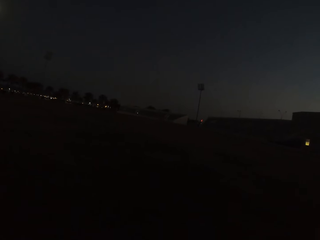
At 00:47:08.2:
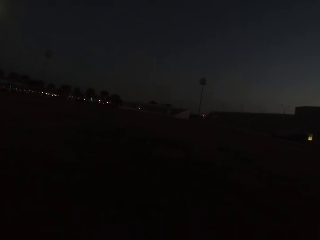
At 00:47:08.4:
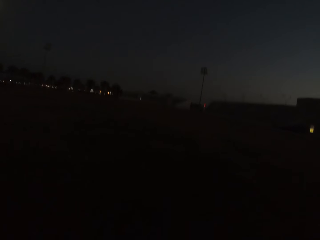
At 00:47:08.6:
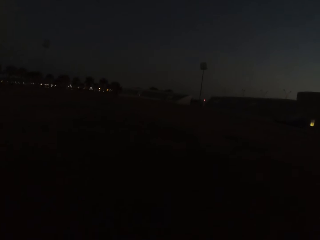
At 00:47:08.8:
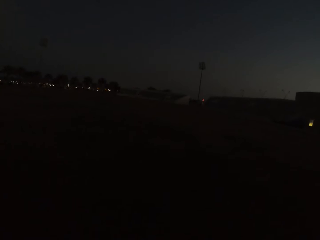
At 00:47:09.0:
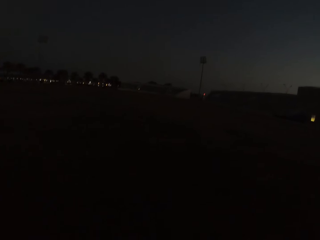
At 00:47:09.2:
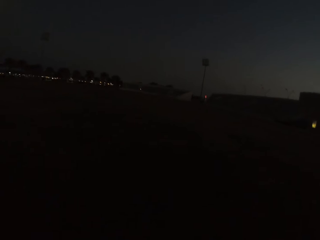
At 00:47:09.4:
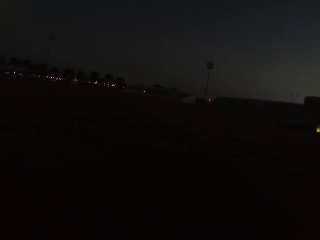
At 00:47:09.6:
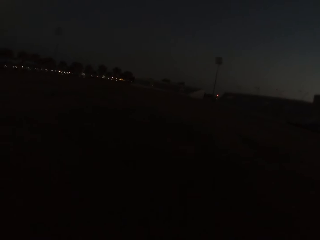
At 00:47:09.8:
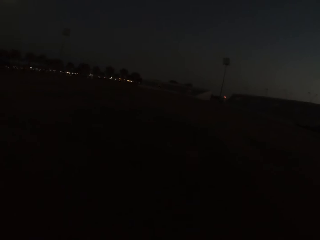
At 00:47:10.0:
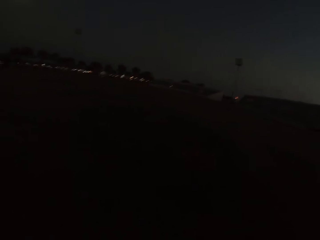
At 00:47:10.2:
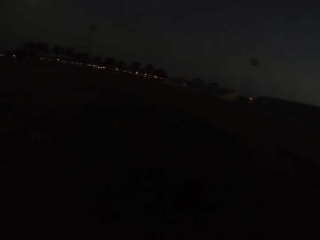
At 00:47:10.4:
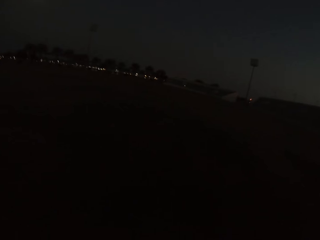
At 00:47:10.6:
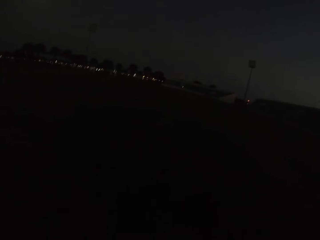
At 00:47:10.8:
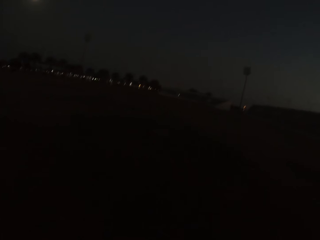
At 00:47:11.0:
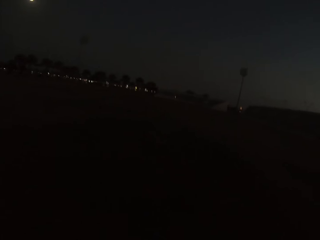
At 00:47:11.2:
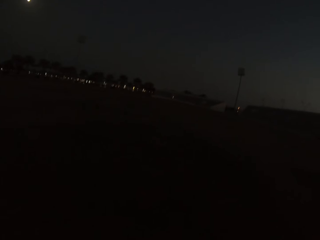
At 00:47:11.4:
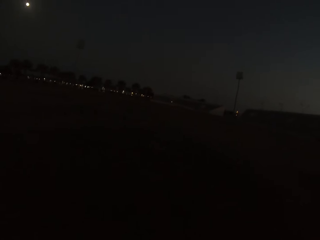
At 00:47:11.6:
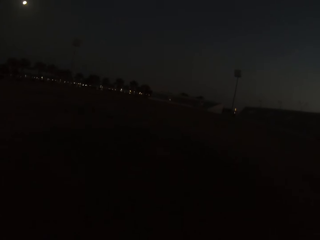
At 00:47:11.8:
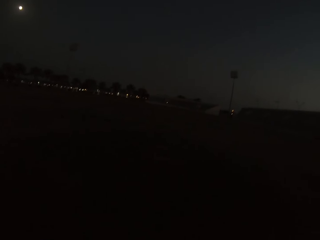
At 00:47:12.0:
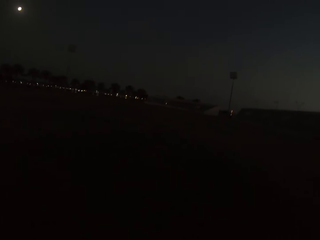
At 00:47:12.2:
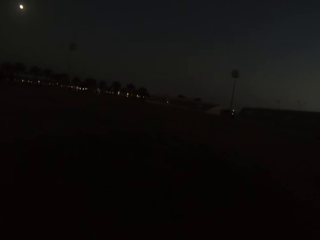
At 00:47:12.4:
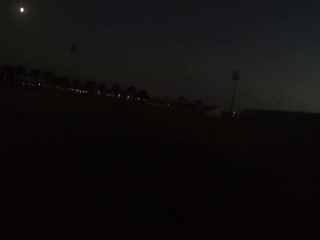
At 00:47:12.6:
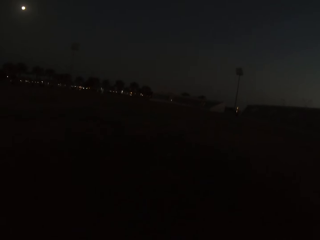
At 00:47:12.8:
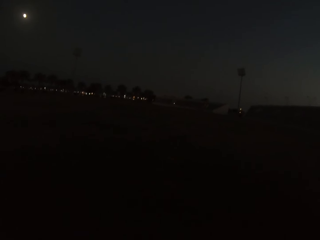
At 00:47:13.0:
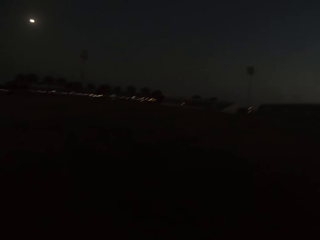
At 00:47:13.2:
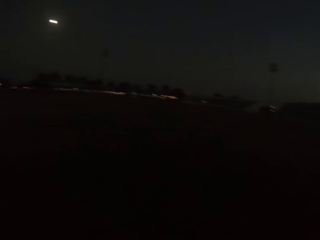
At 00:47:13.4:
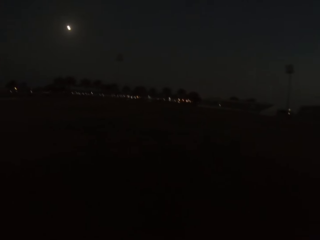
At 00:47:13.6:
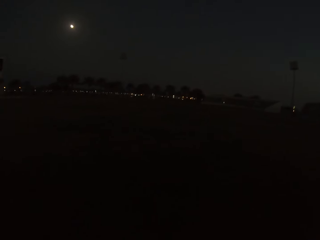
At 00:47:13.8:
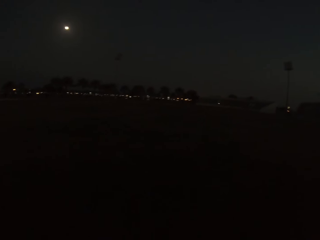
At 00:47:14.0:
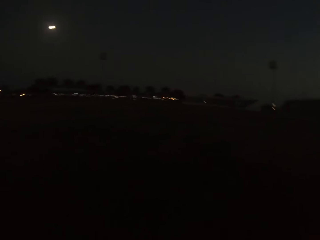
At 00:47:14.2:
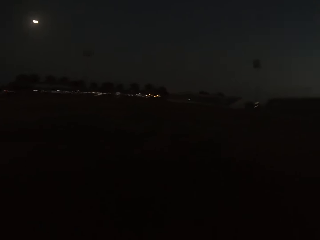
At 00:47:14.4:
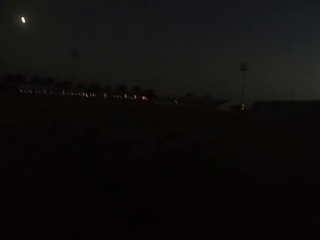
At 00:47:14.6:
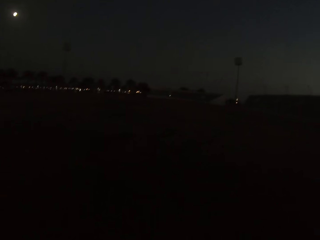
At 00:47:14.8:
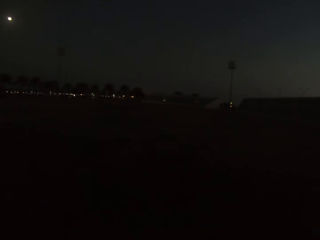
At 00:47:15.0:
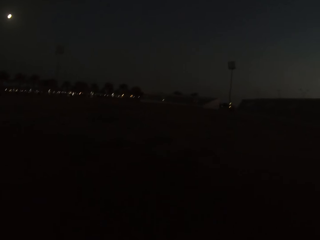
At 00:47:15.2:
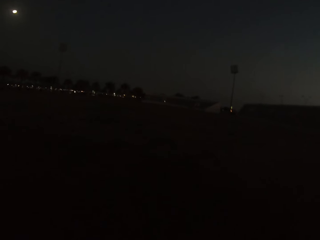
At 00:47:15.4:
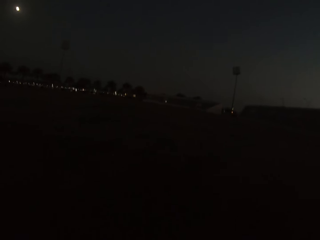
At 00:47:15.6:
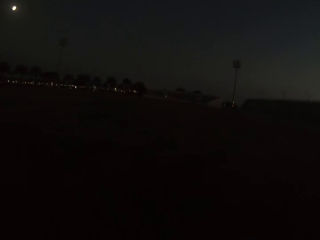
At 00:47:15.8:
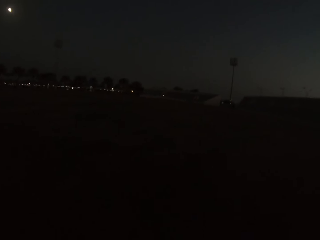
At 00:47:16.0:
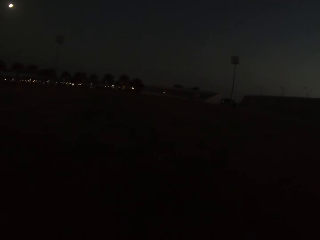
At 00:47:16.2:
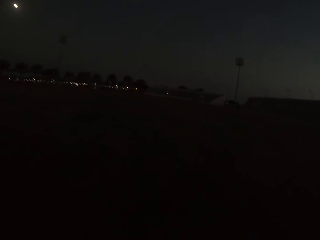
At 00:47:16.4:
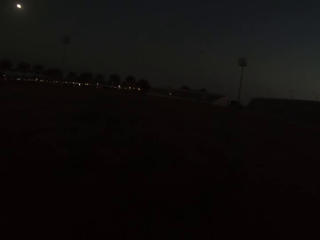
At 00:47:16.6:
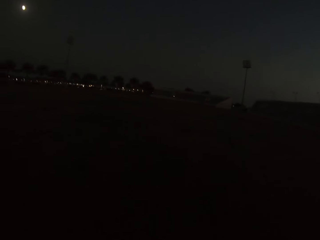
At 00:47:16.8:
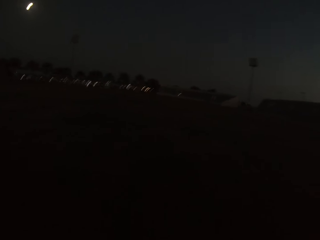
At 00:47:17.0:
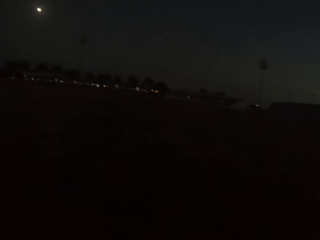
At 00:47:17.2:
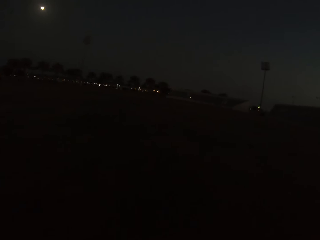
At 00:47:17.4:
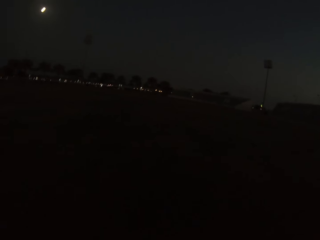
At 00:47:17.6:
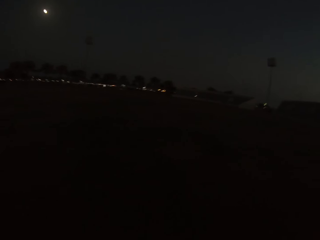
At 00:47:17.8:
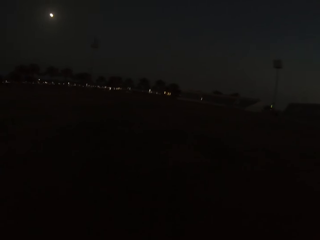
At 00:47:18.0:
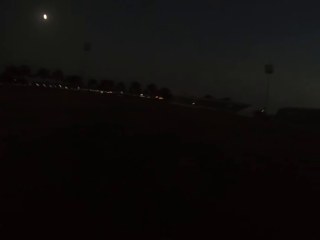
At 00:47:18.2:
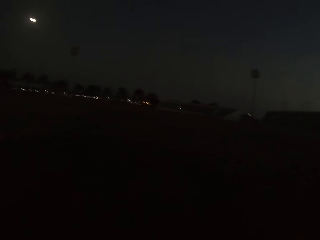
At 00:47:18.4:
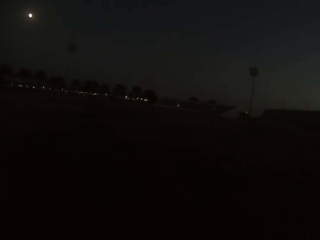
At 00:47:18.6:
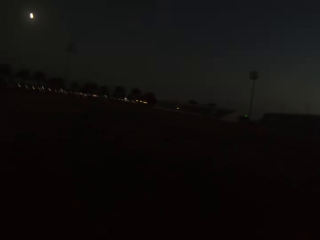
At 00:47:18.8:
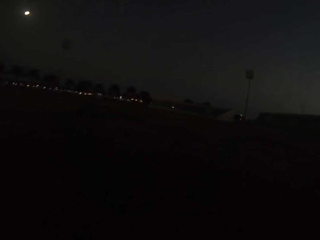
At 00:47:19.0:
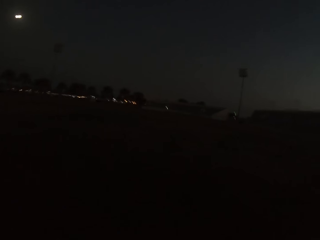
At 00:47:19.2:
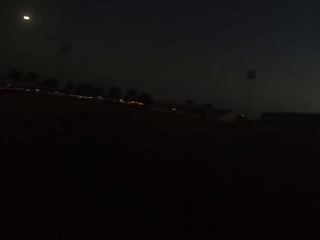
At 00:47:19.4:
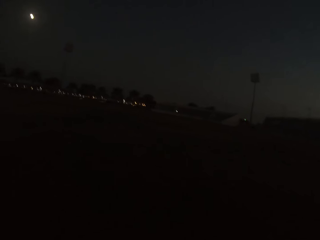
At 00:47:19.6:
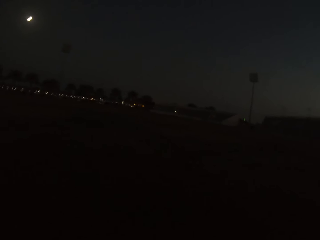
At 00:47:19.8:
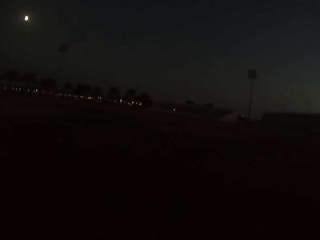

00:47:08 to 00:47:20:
The camera wearer walks around. They kick the ball.

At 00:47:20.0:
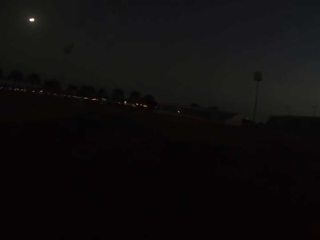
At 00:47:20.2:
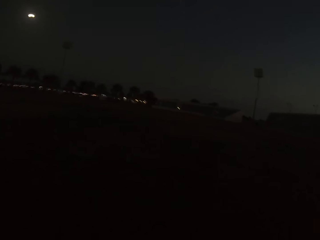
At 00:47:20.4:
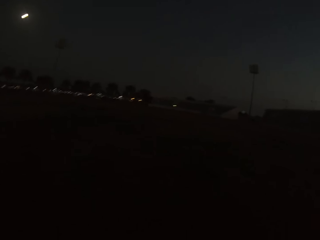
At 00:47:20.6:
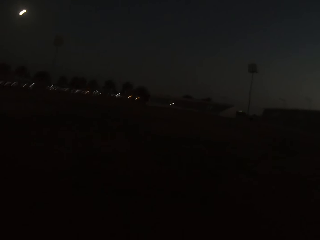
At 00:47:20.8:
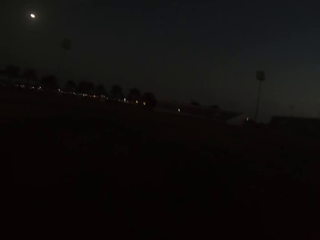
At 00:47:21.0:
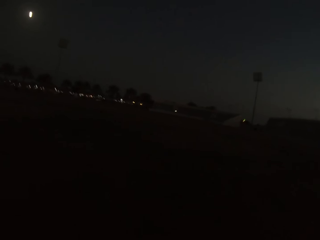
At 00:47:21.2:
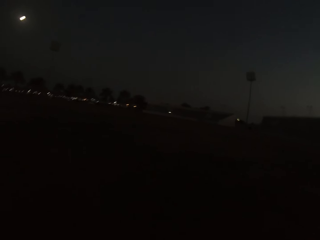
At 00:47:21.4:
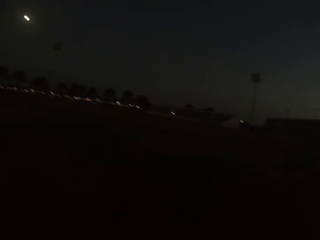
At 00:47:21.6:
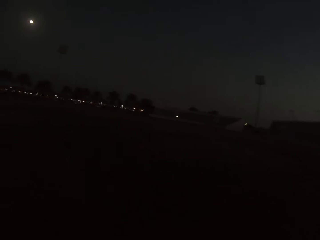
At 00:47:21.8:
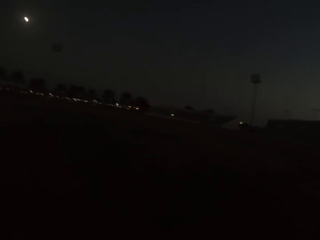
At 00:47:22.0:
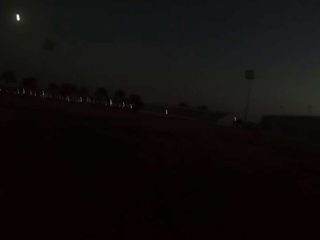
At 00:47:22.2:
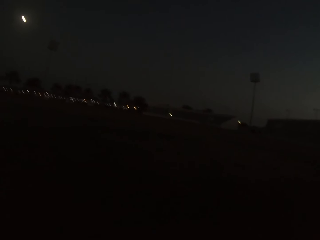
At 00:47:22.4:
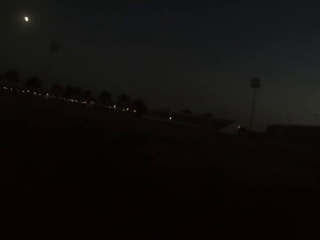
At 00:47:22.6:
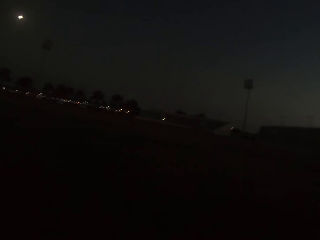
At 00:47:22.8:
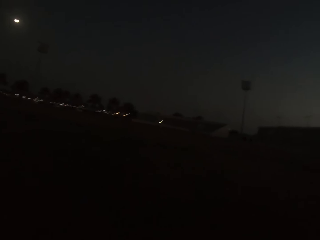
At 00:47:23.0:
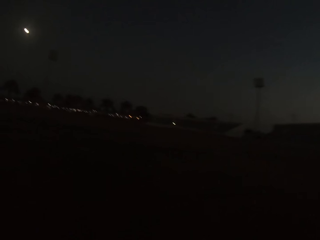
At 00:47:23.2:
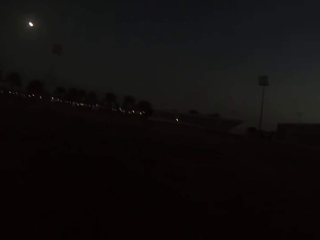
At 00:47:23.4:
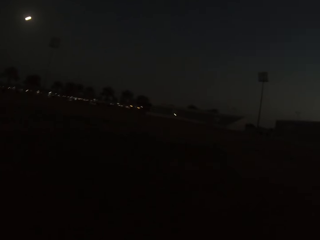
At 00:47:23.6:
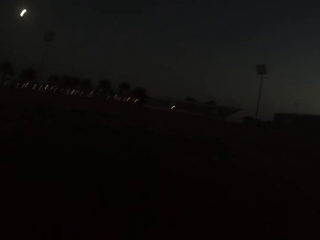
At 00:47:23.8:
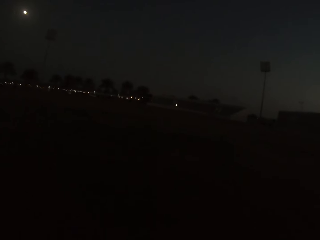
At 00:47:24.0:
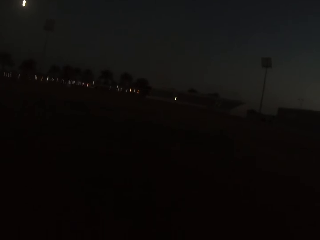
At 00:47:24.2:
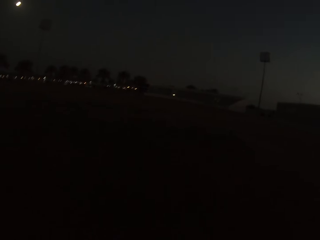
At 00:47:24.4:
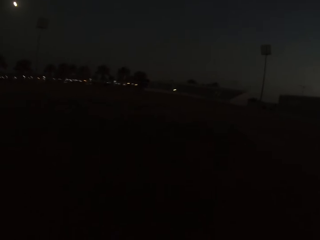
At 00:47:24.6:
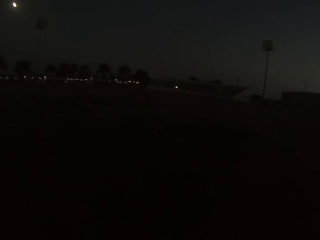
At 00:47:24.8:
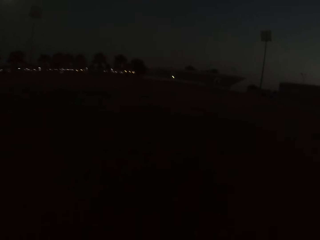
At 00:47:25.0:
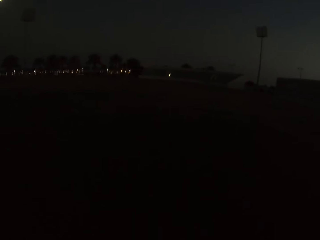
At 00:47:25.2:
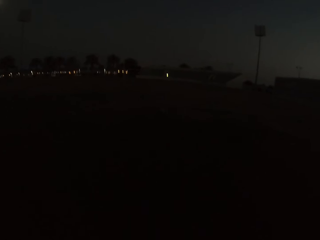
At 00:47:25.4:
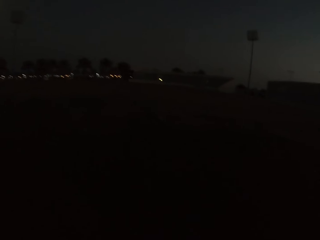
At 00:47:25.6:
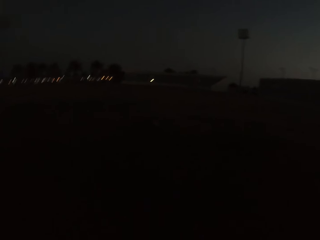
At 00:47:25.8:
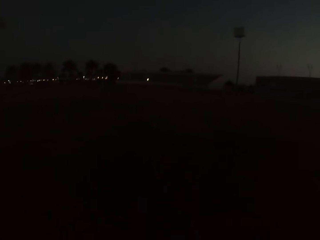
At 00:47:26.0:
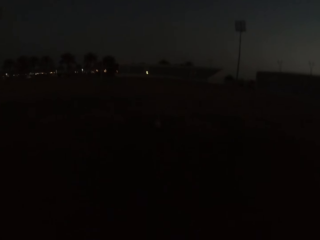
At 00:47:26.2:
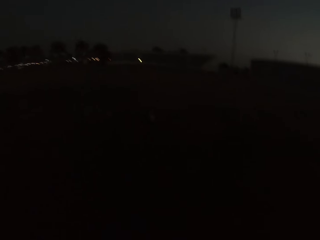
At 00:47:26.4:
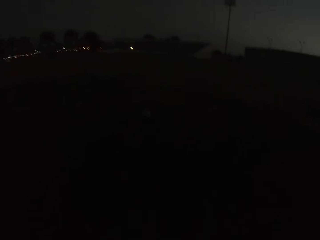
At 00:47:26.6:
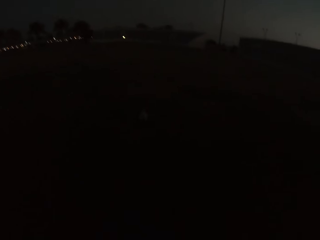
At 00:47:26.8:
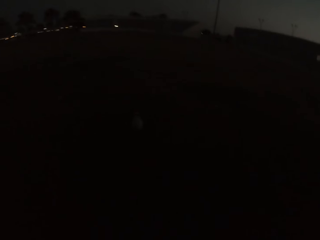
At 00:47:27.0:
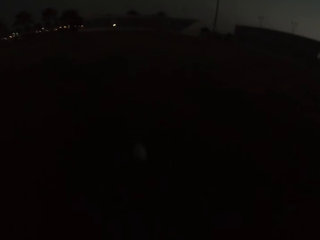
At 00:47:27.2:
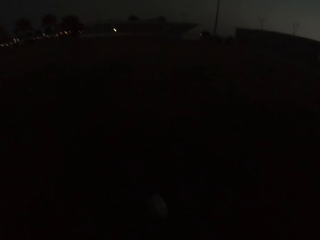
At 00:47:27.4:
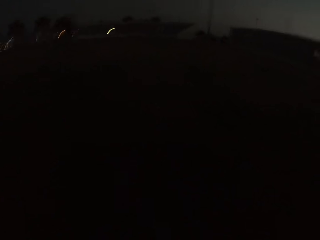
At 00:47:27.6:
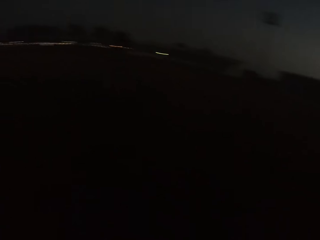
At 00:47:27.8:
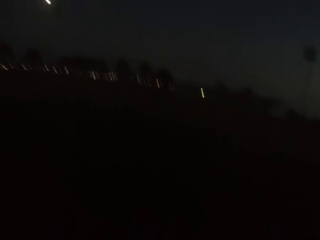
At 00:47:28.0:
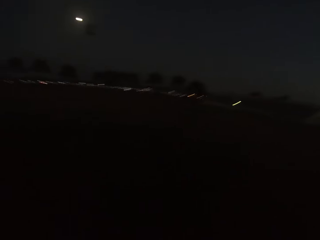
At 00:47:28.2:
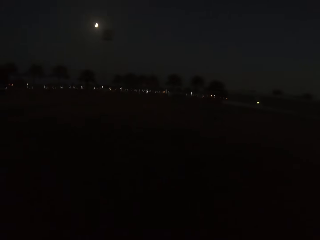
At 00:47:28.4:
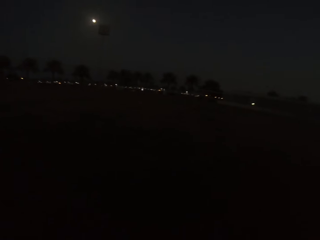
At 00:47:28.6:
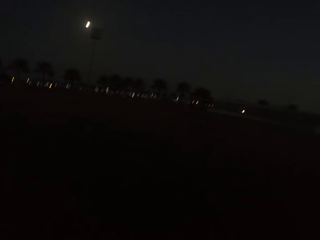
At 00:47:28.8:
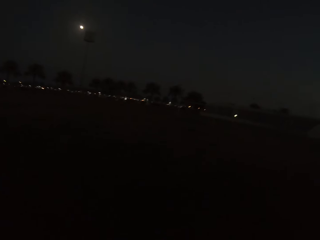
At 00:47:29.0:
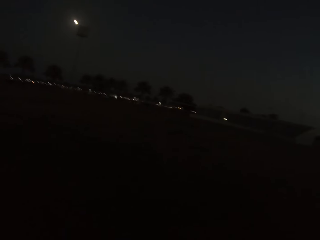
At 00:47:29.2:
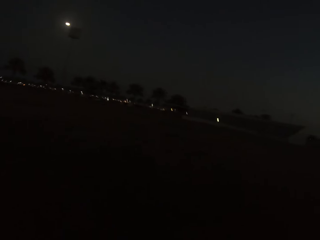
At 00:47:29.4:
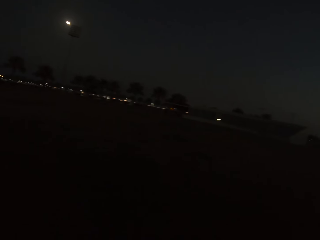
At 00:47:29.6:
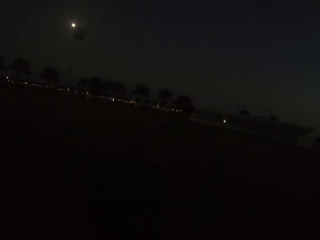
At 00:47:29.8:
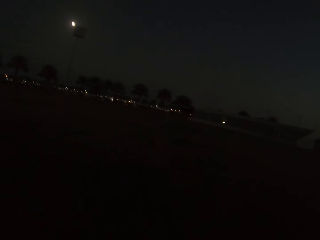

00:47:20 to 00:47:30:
The camera wearer kicks a football.
